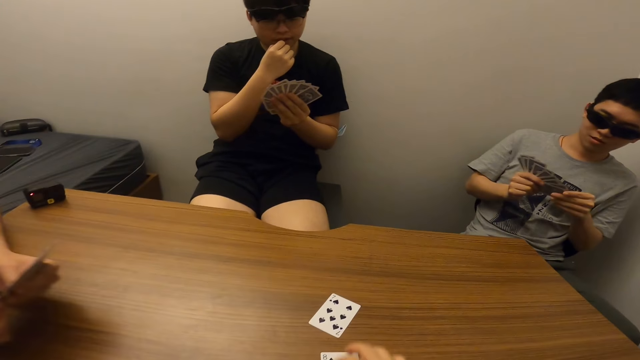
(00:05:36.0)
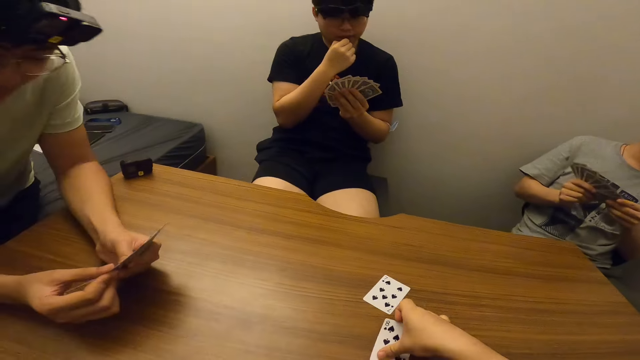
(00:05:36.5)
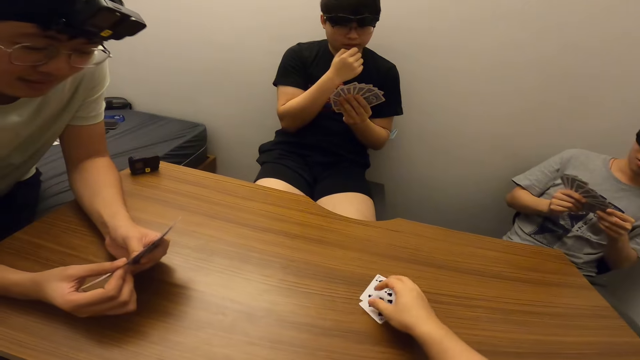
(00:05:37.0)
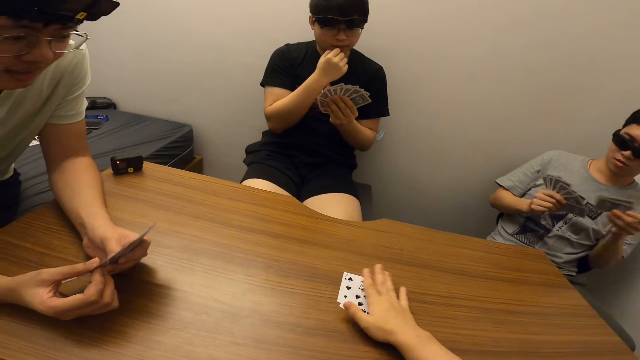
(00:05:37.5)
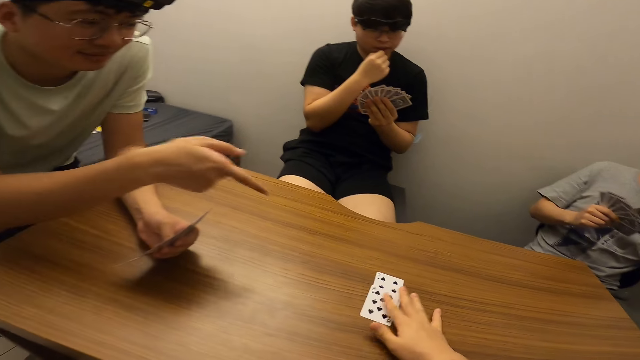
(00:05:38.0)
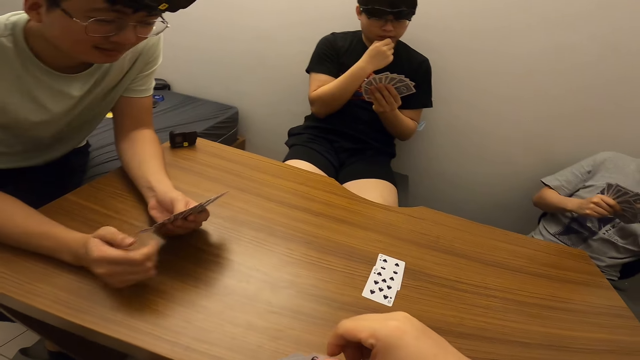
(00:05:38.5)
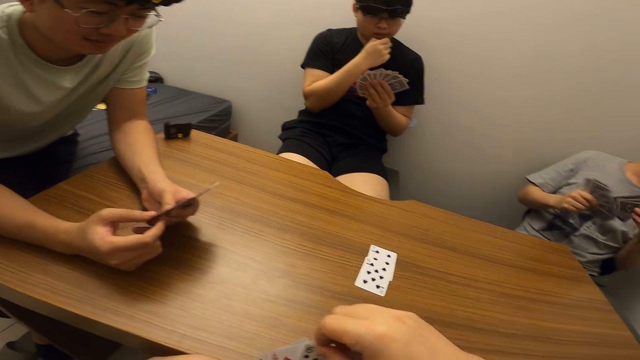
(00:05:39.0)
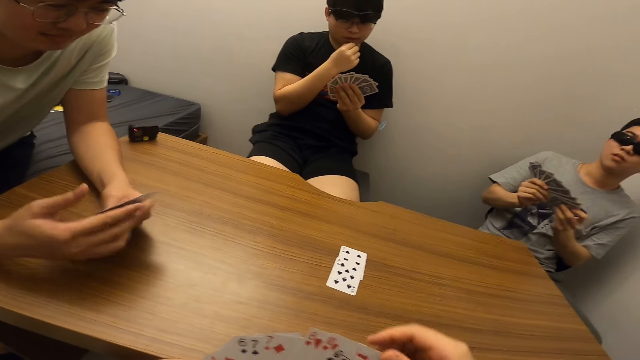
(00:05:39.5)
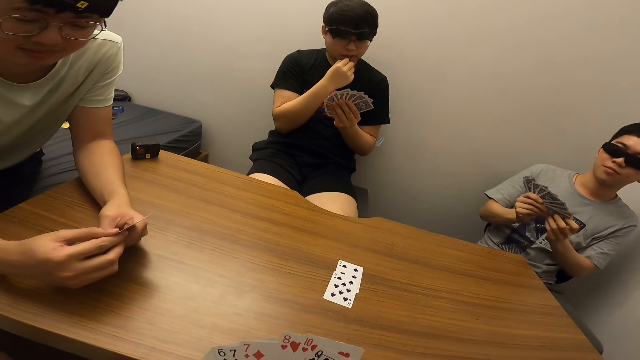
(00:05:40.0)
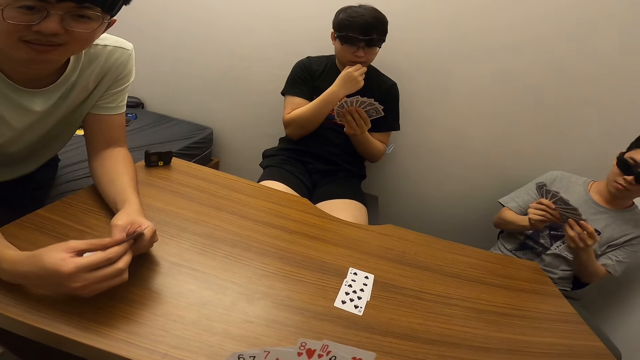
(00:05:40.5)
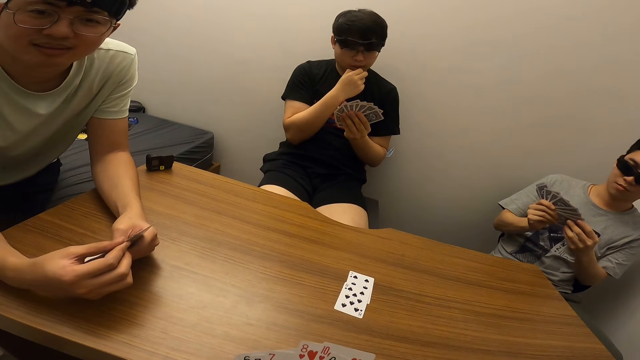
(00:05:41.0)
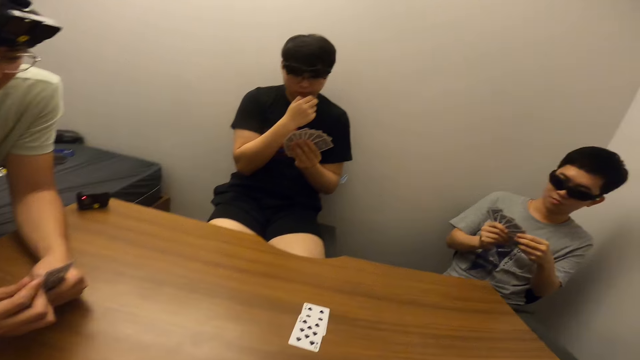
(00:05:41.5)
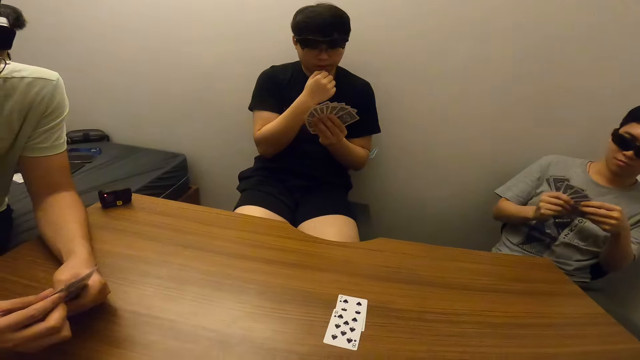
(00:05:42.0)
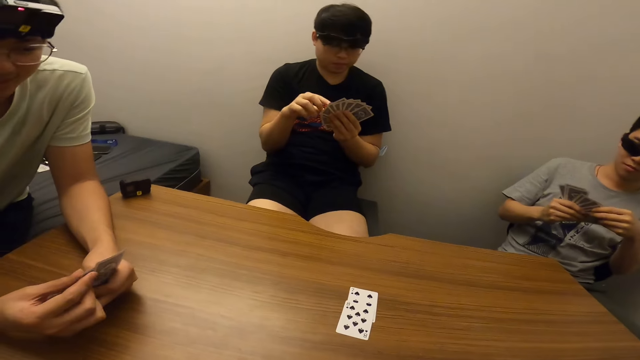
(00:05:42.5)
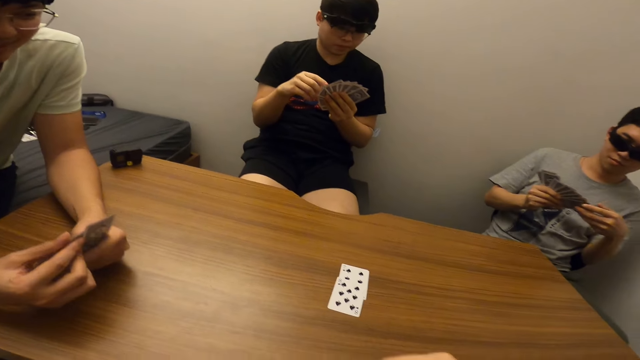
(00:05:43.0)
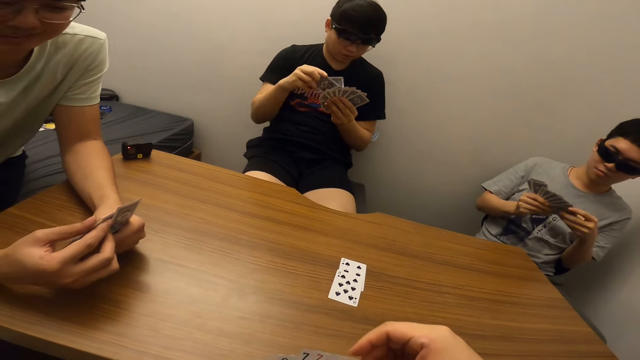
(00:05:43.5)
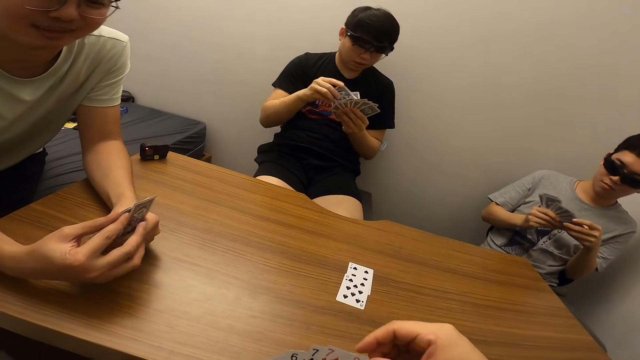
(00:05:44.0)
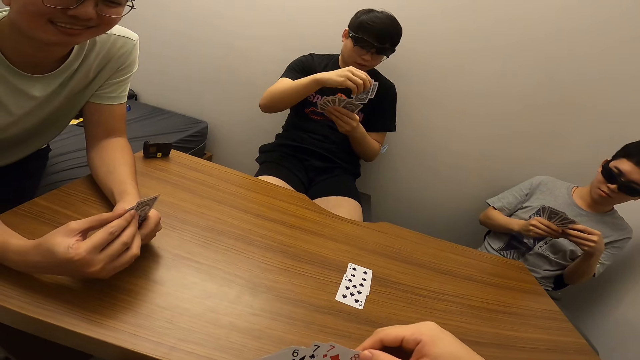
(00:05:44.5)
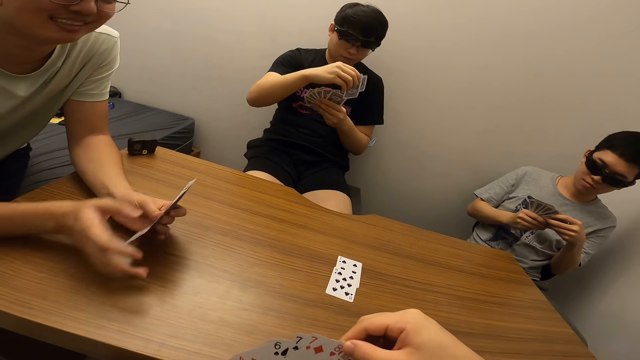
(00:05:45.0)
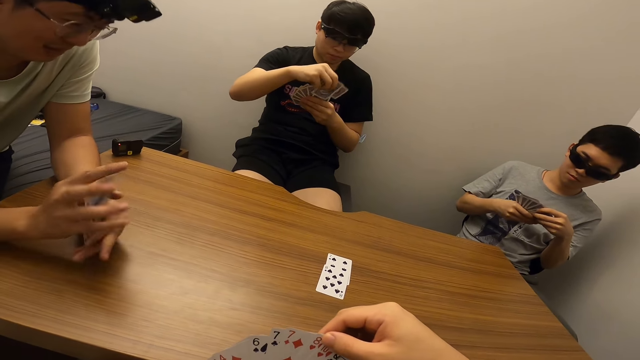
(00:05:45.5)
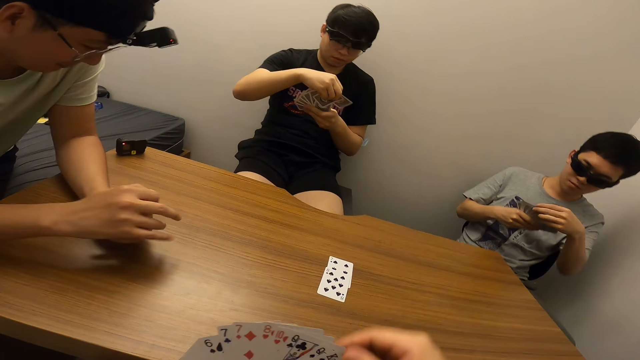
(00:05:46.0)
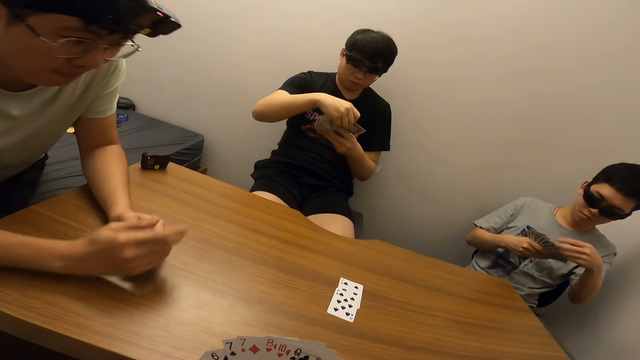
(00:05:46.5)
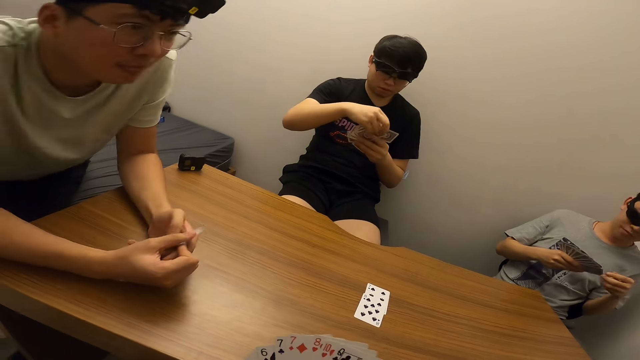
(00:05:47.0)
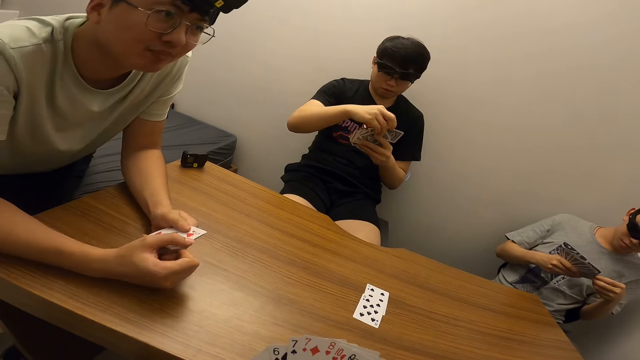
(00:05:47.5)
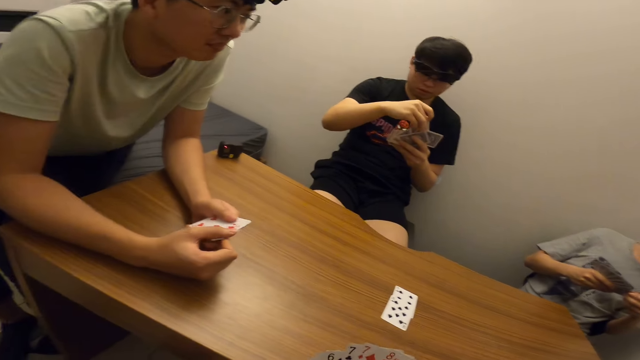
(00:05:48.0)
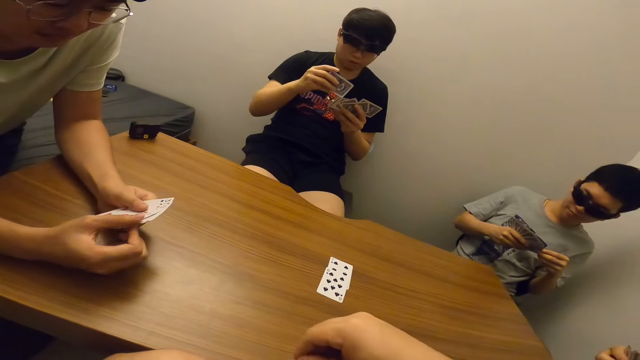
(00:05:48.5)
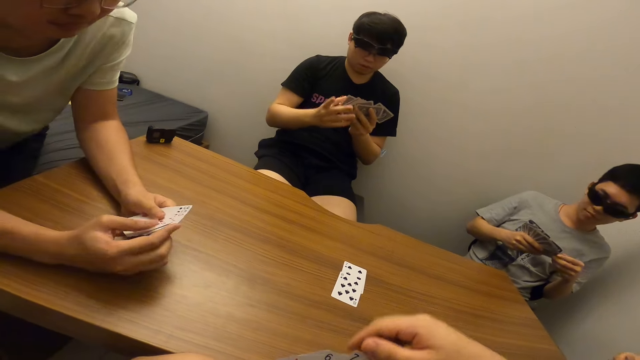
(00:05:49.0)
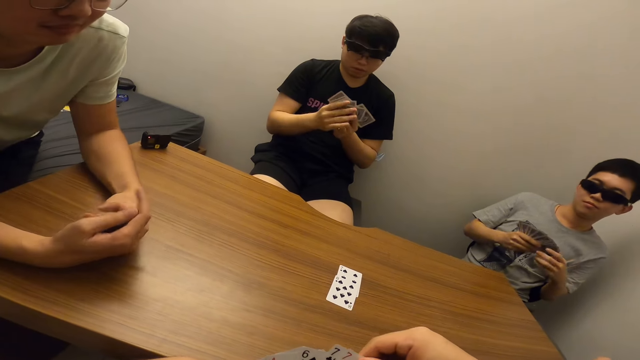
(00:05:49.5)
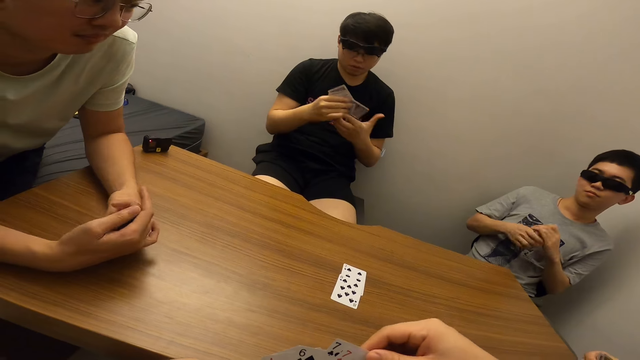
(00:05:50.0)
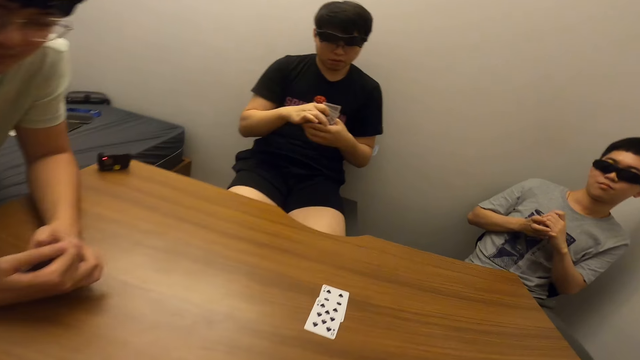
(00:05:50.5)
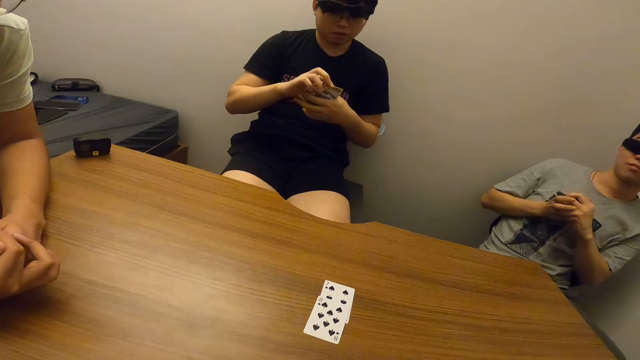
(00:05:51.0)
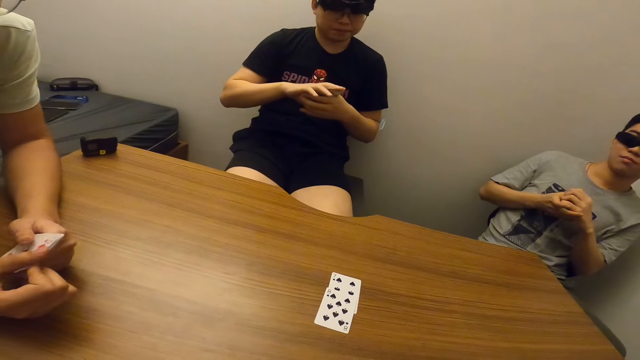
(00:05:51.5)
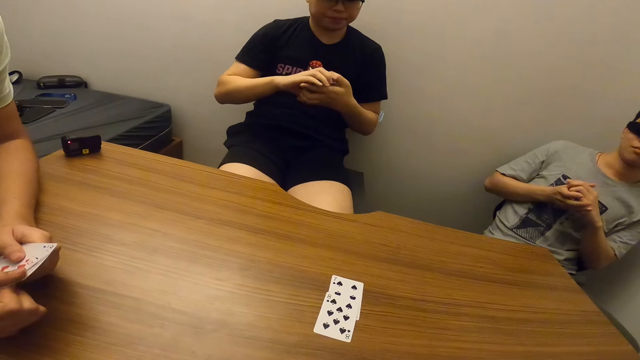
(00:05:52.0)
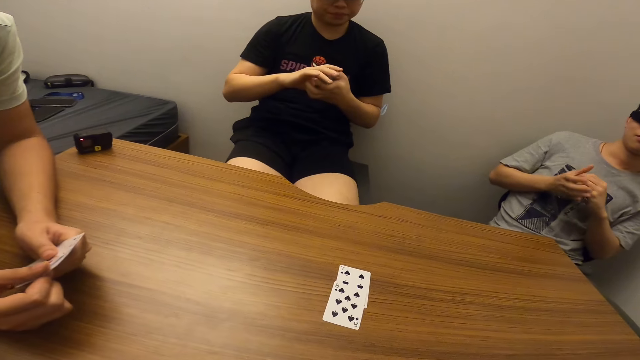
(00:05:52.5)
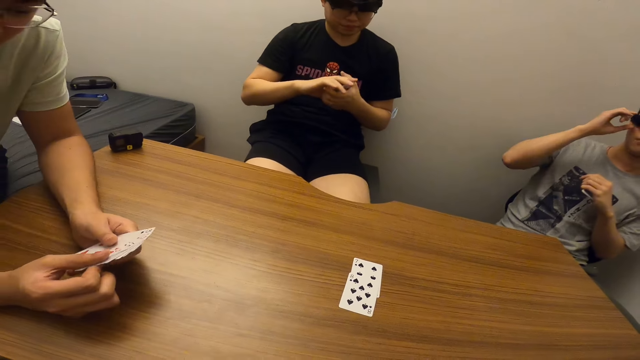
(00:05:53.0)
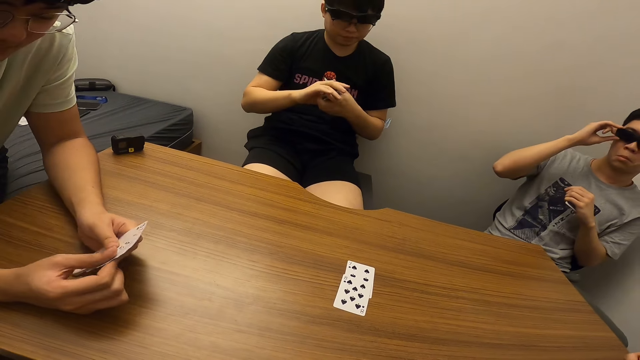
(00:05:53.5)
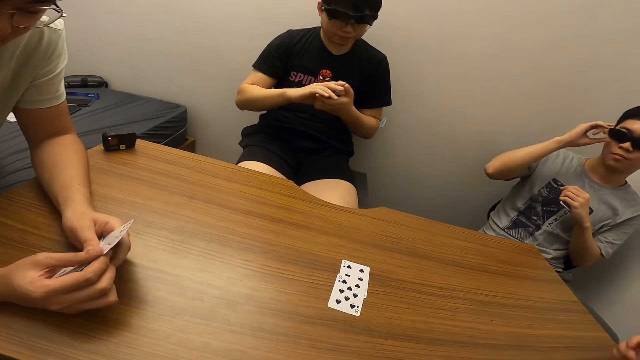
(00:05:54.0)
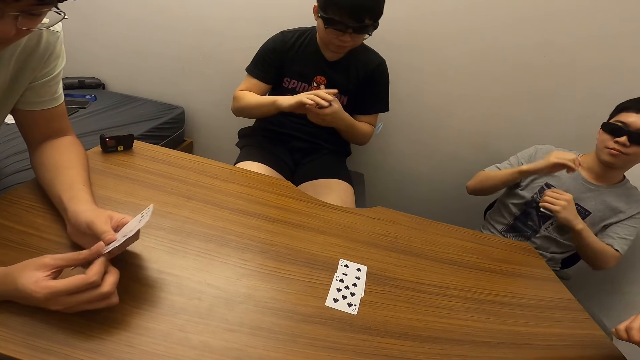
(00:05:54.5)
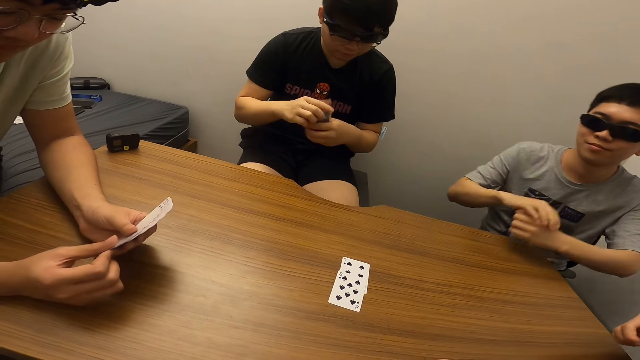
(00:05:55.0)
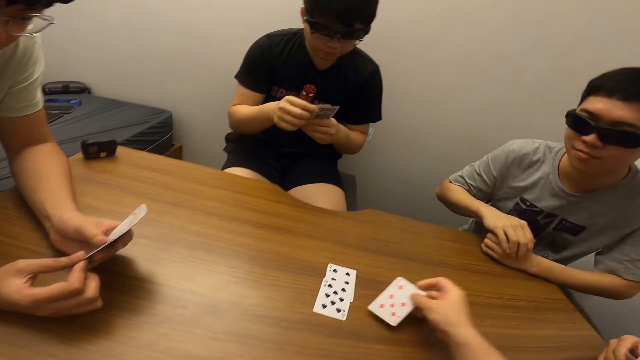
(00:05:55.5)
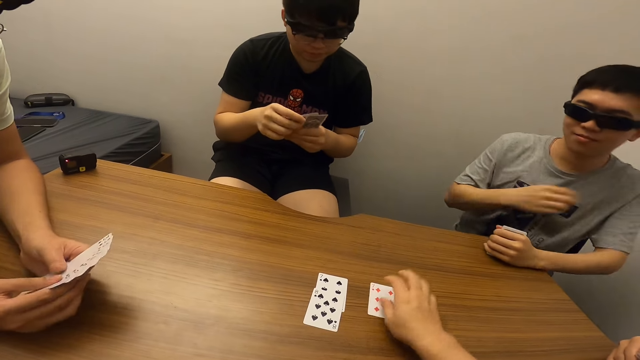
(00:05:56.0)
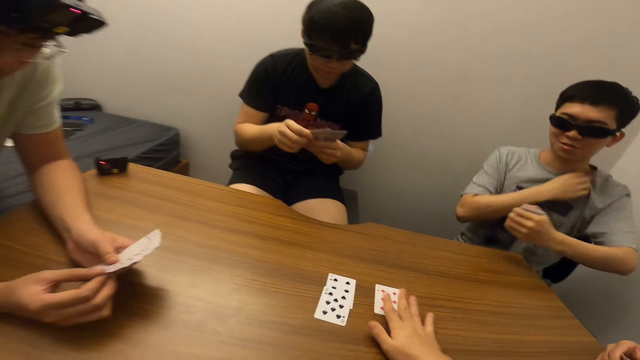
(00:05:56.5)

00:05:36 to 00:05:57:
A man places both hands on the table. The camera wearer moves the cards on the table with his right hand. He places a card on the table. The man interacts with the camera wearer. The camera wearer withdraws a hand from the table. Another man adjusts his eyeglass with his right hand and places both hands on the table. The camera wearer places the card in his right hand on the table.
